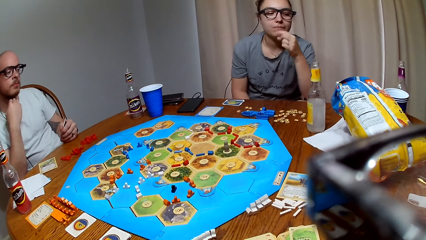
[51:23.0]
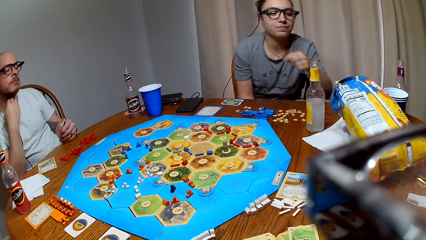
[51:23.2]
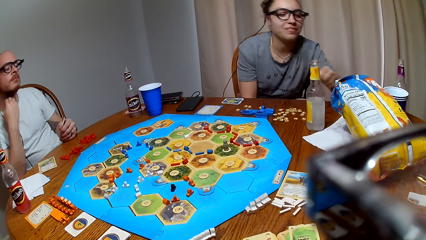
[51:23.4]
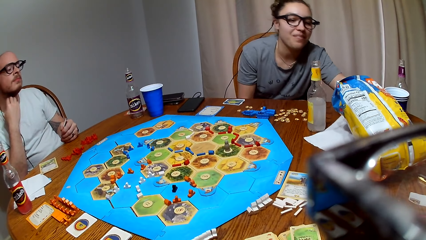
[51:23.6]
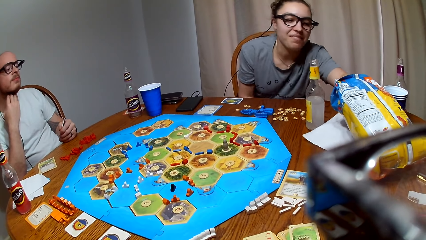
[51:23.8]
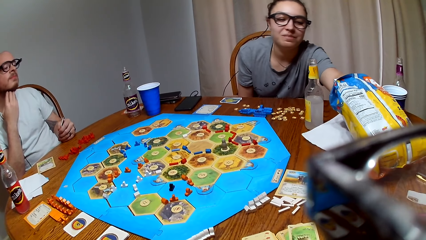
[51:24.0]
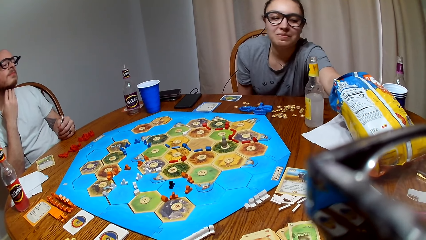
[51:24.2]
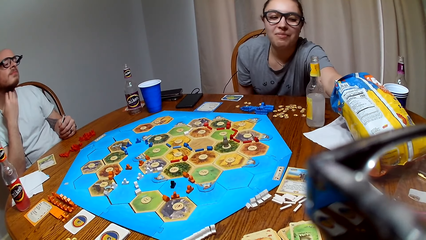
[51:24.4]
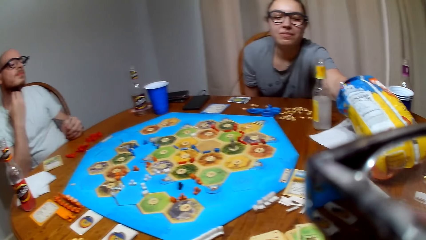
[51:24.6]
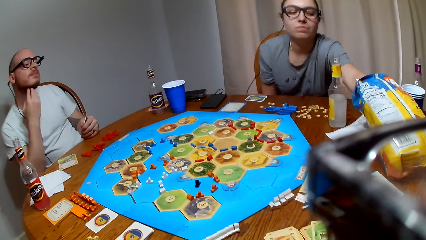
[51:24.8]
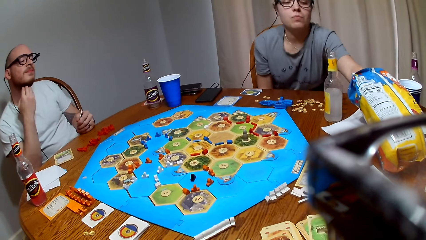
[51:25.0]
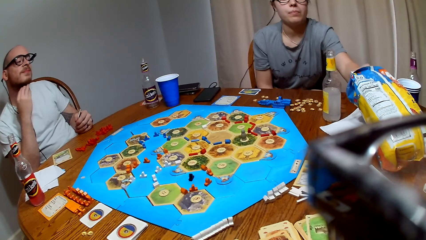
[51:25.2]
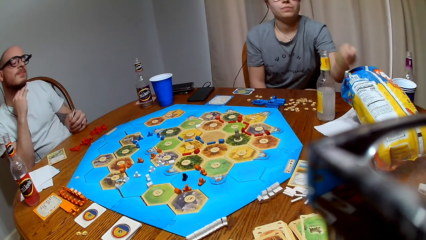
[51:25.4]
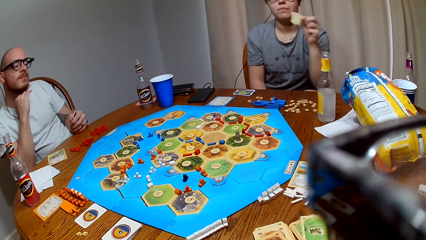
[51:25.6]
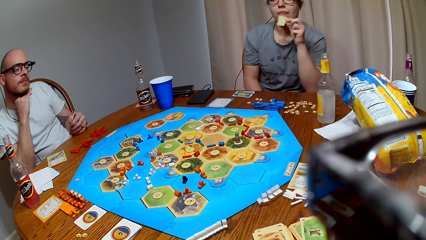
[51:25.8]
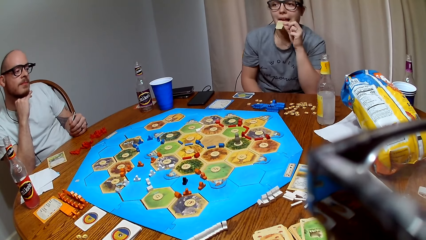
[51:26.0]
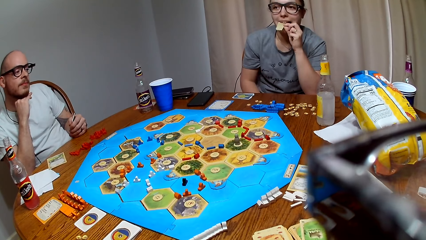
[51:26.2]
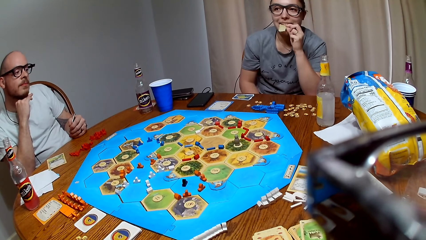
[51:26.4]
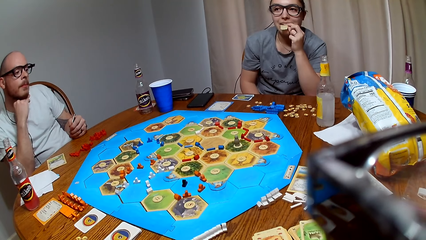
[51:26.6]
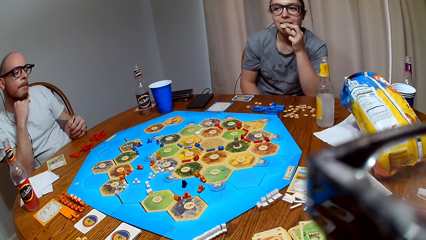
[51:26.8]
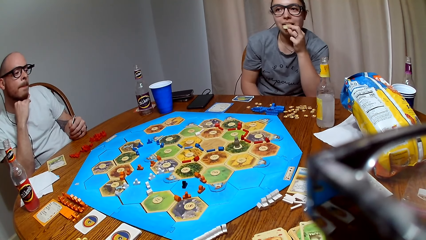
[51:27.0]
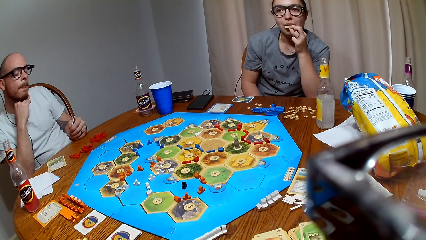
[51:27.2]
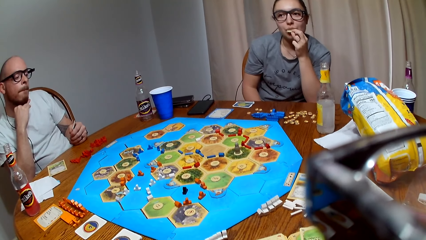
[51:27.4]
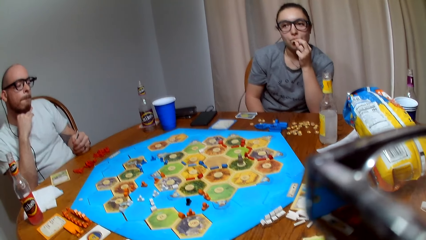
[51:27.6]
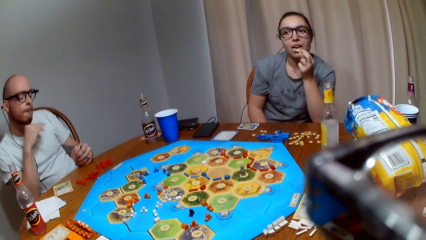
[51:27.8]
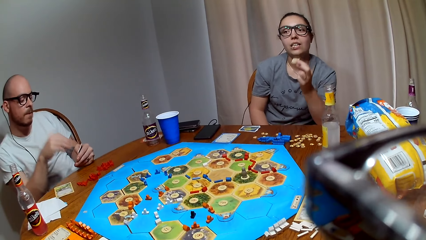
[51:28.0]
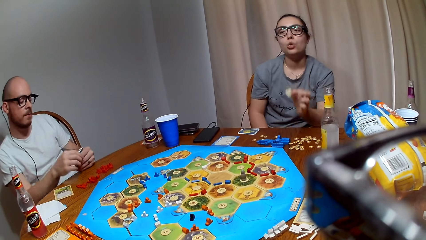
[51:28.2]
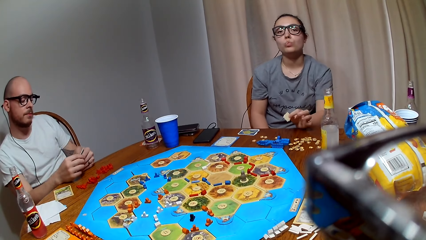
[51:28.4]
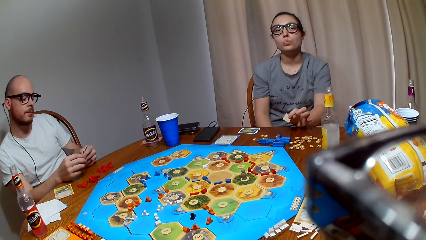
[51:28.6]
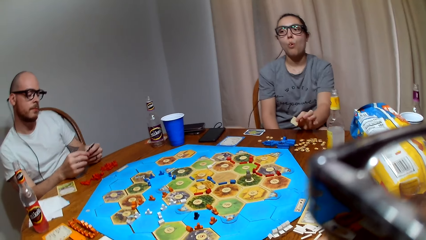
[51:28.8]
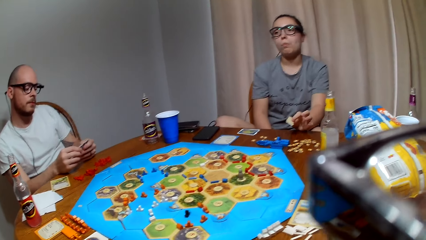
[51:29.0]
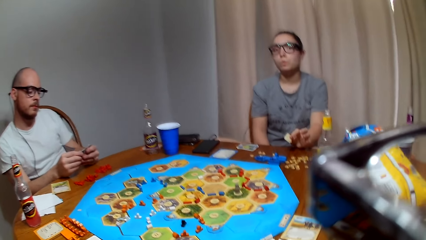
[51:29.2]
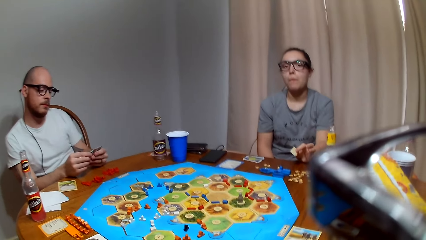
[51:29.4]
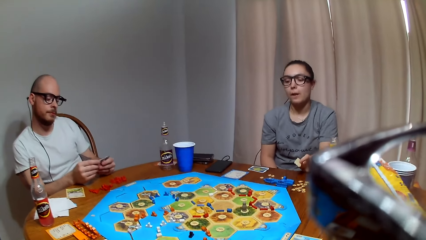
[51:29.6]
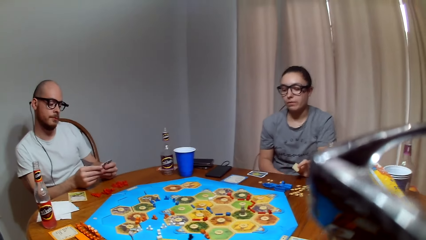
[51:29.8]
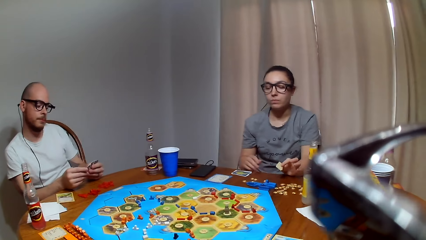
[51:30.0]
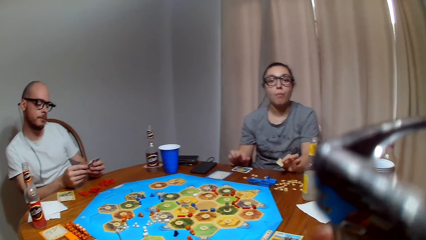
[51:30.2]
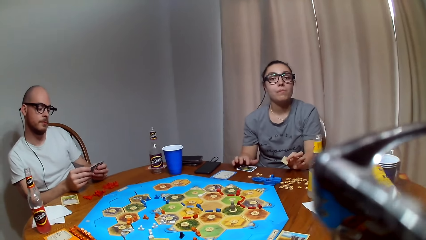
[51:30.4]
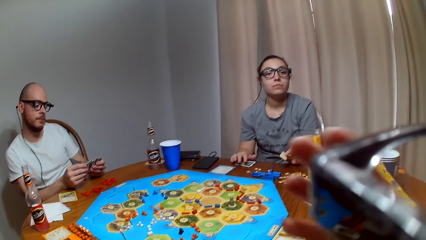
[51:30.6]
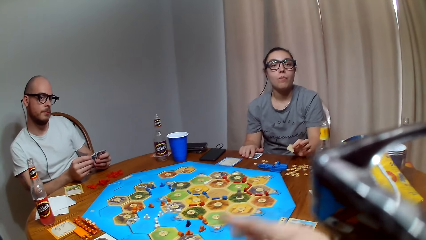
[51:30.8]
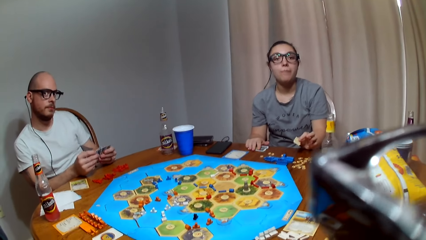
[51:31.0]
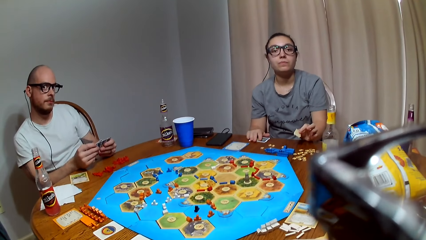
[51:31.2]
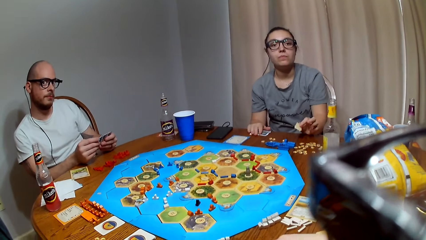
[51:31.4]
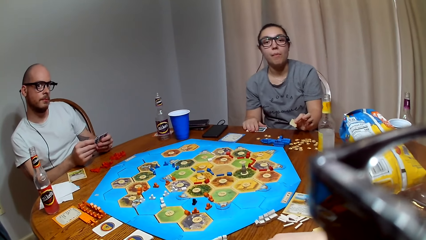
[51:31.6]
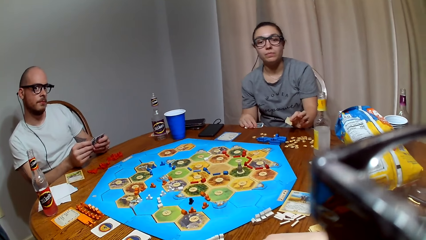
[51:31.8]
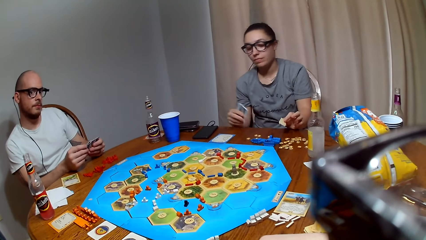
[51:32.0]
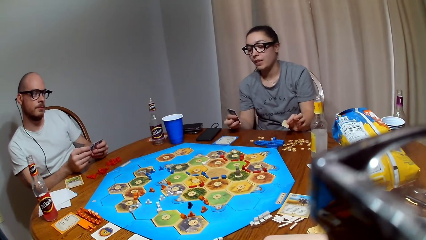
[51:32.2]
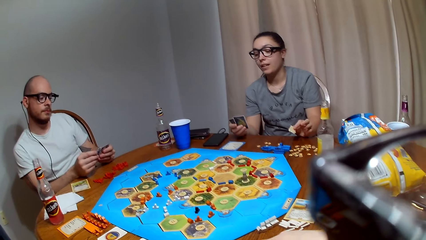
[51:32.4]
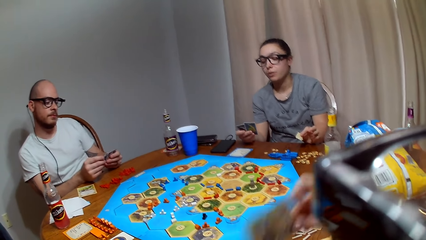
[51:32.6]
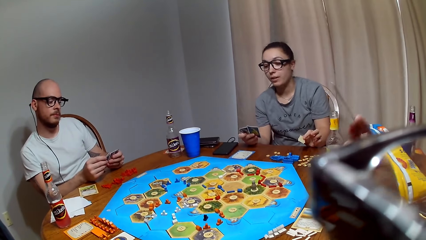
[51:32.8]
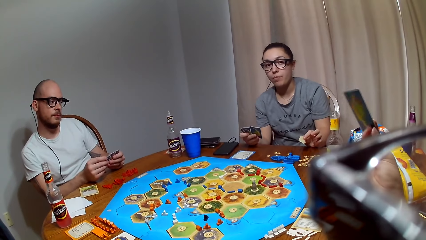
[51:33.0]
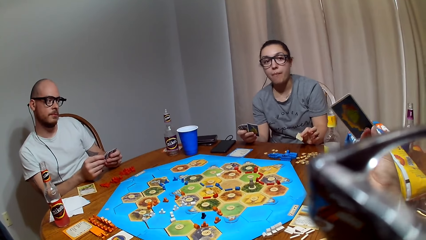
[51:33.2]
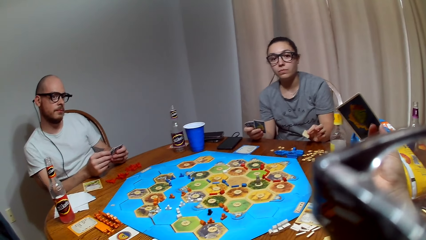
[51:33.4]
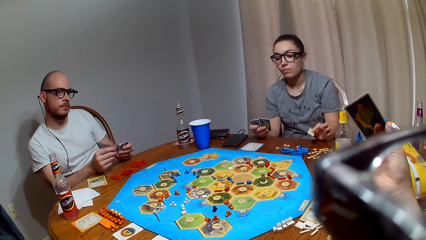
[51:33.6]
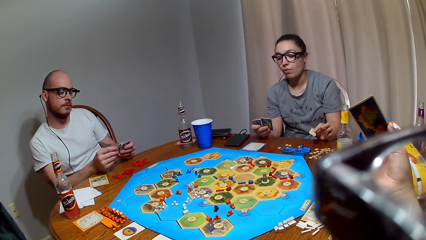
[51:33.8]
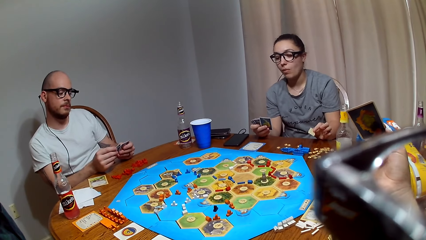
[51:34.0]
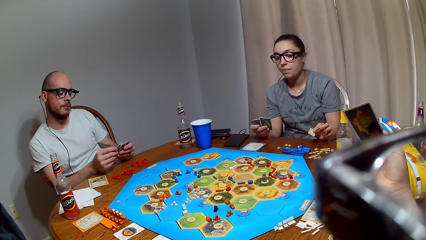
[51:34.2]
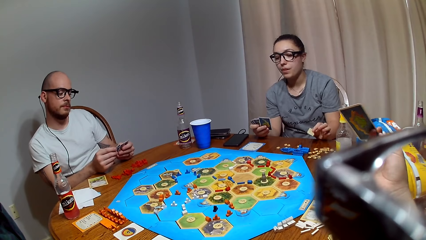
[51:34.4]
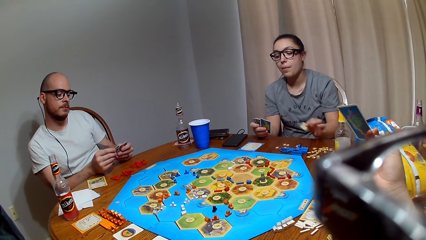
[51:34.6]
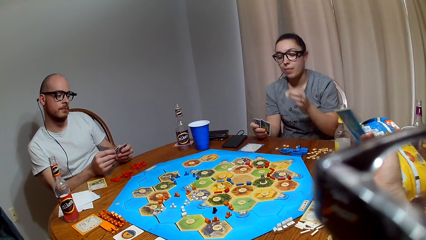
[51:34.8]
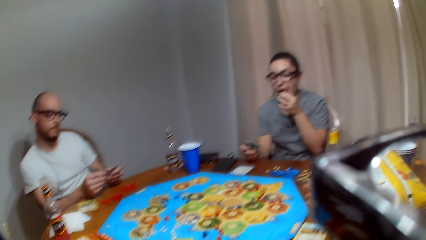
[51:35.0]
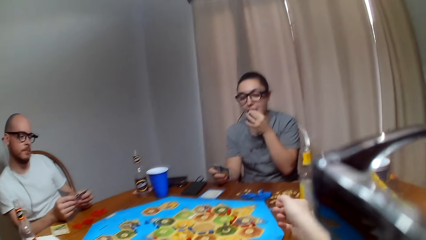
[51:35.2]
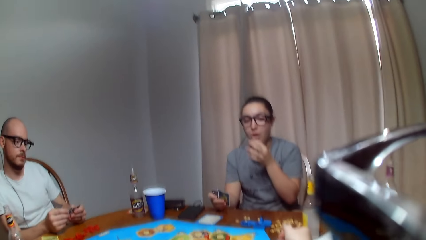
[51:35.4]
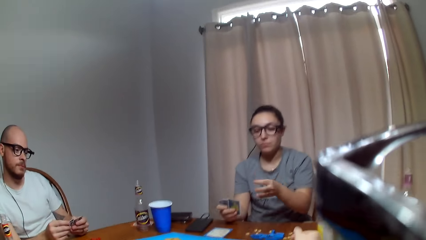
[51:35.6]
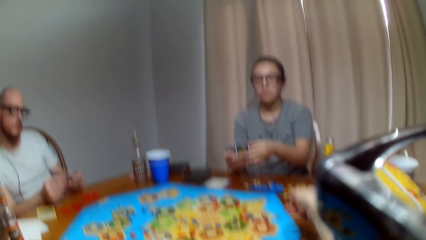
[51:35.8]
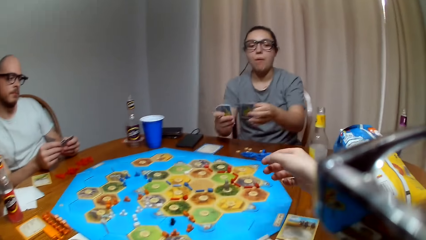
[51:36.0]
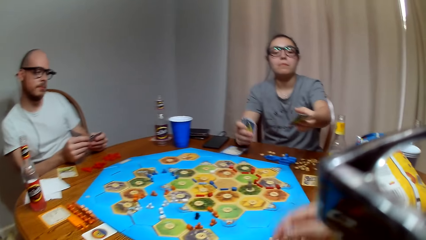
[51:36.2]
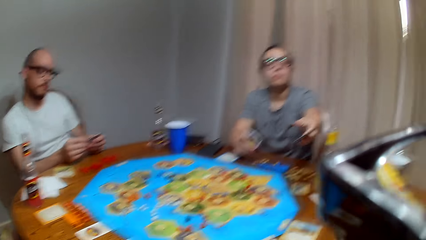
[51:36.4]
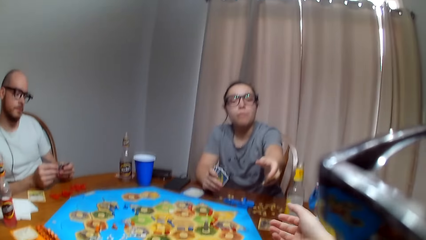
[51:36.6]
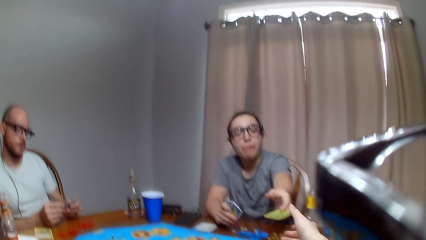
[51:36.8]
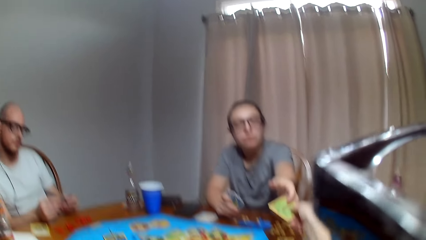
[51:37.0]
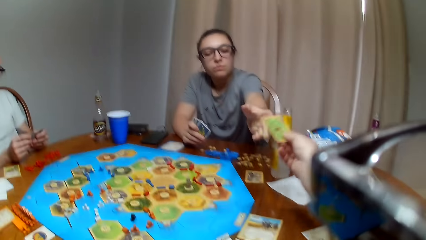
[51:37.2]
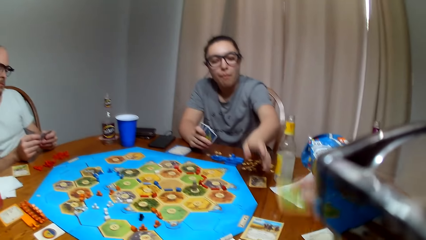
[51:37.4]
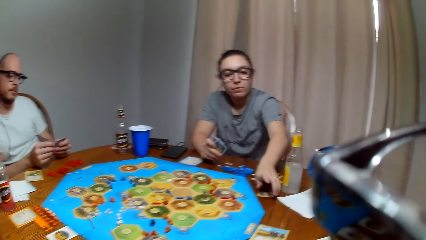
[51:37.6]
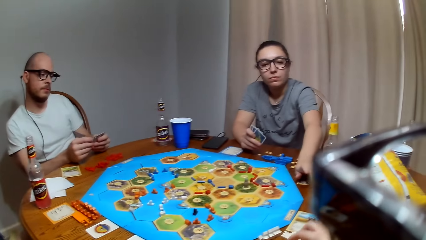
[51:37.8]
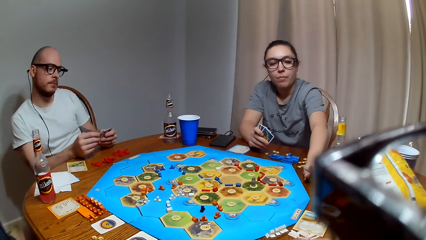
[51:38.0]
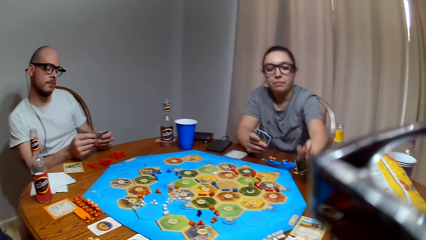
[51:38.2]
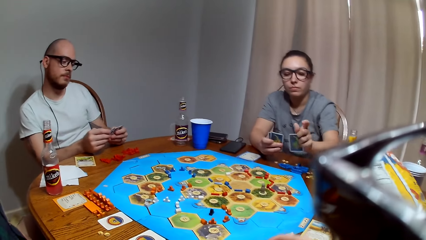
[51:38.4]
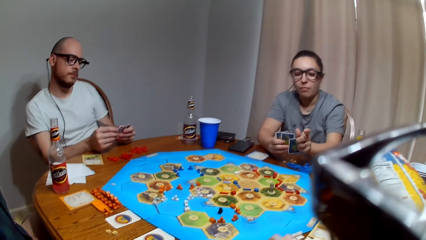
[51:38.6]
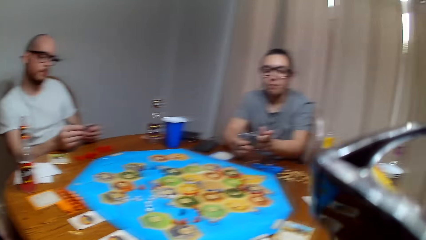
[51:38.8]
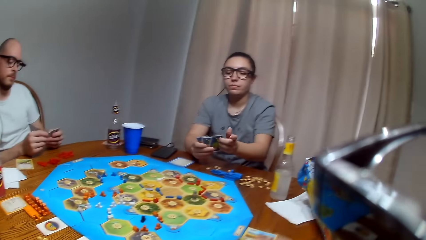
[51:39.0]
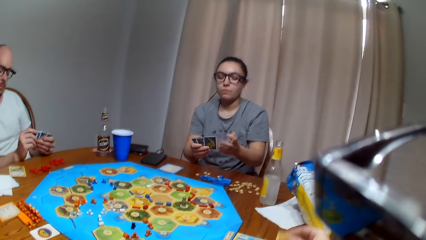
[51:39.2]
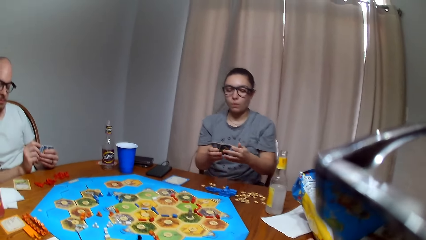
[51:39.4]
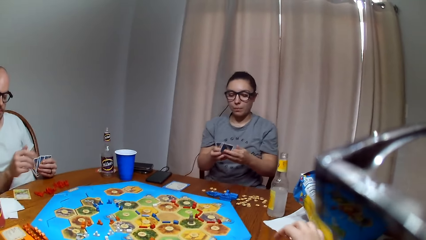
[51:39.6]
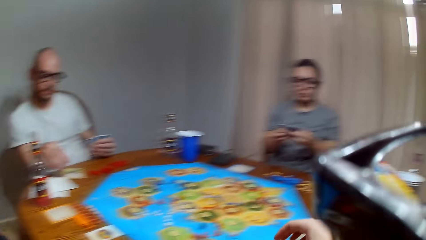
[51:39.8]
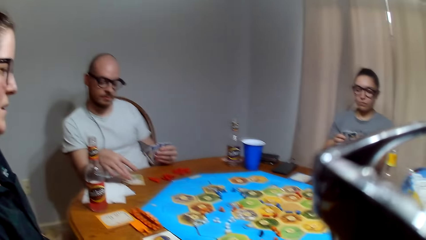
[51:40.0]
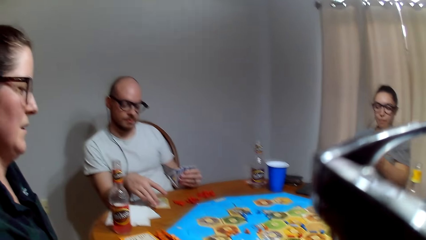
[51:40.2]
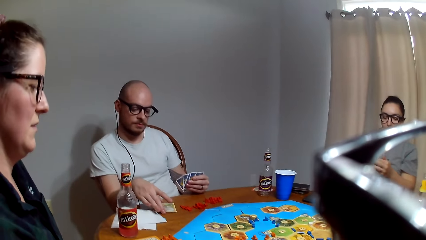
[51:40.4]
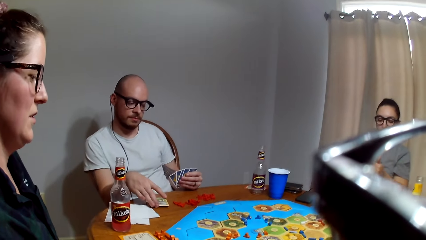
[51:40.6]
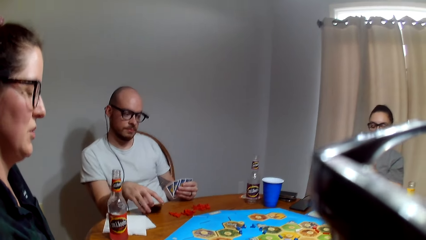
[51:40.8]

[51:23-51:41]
A lady picks a snack from the paper bag and eats the snack. A man shuffles the cards. The lady picks cards from the table. The camera wearer picks a card from the table. They raise the card up. They play a board game with three people. They place the card on the table. They pick a card from the lady. The lady picks a card from the table.
